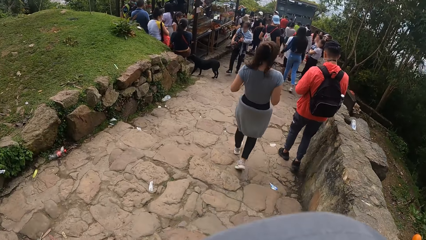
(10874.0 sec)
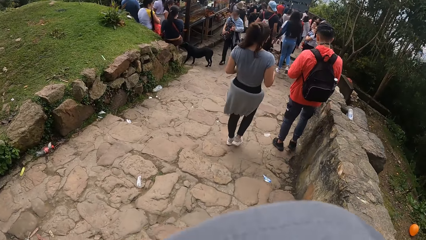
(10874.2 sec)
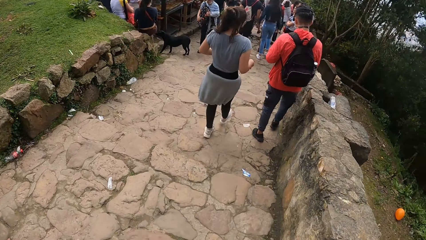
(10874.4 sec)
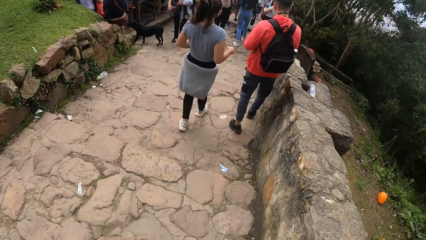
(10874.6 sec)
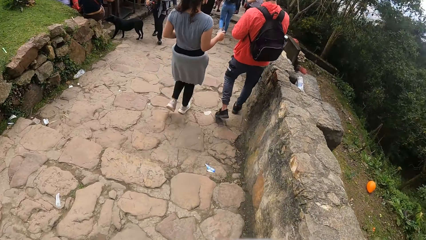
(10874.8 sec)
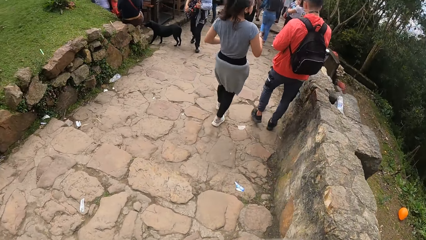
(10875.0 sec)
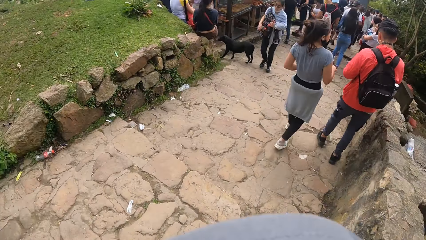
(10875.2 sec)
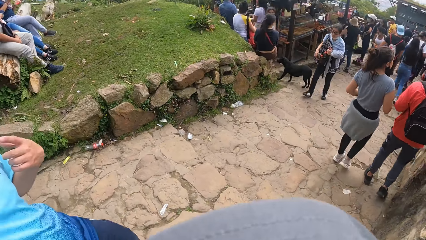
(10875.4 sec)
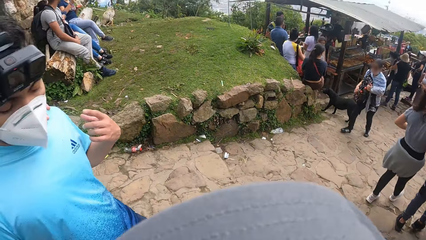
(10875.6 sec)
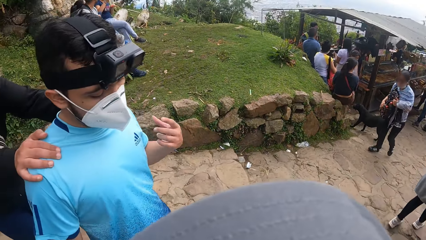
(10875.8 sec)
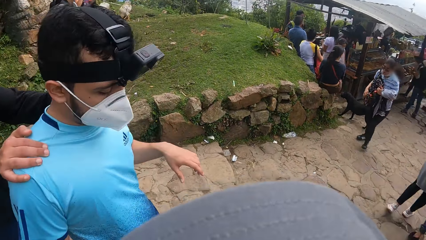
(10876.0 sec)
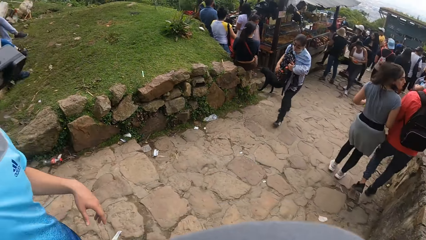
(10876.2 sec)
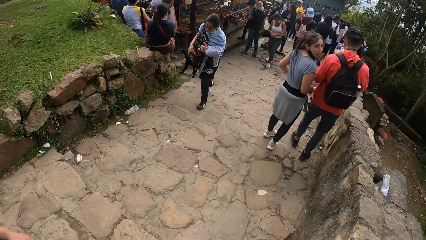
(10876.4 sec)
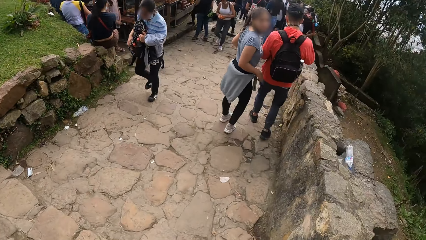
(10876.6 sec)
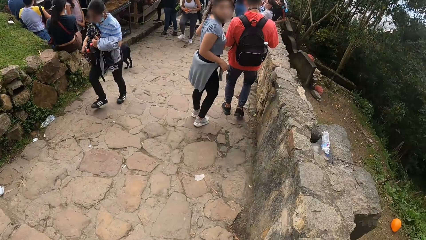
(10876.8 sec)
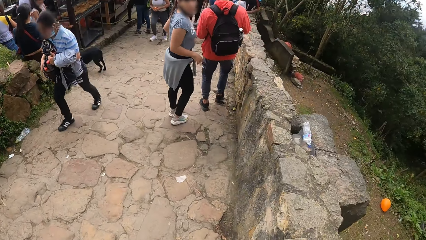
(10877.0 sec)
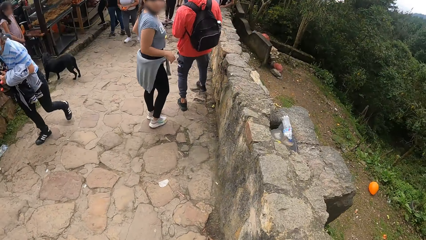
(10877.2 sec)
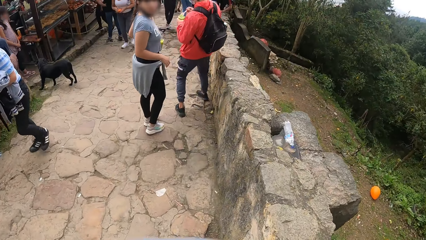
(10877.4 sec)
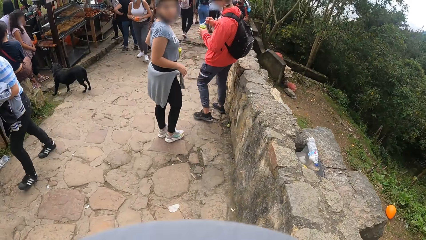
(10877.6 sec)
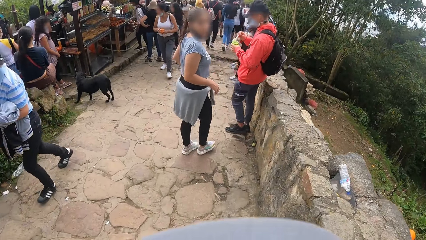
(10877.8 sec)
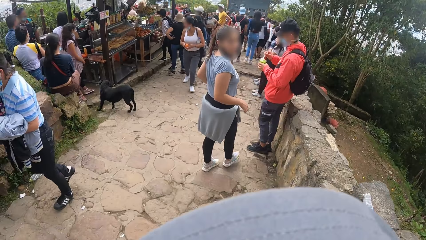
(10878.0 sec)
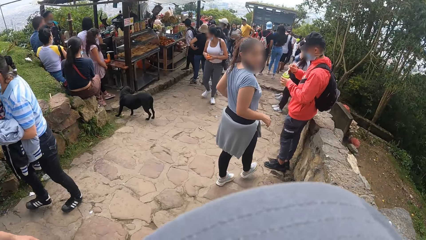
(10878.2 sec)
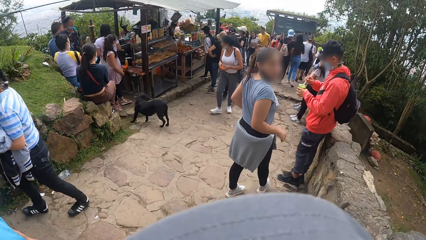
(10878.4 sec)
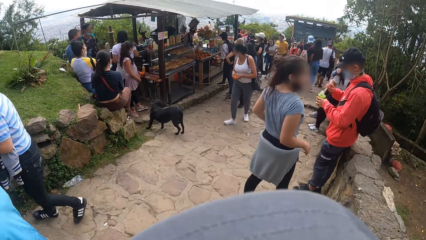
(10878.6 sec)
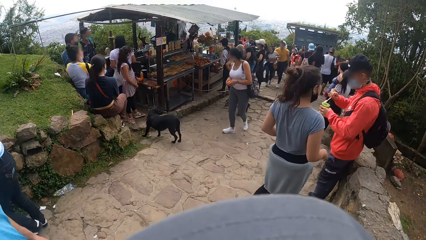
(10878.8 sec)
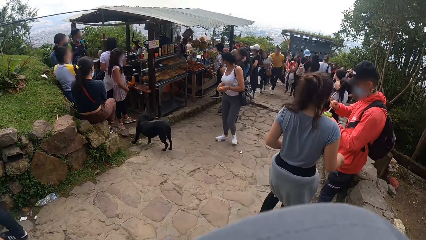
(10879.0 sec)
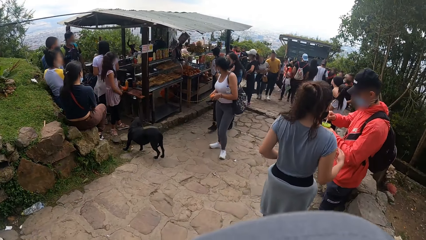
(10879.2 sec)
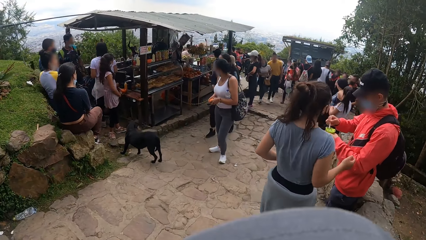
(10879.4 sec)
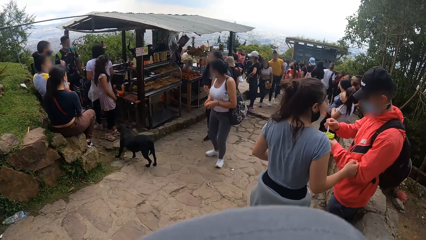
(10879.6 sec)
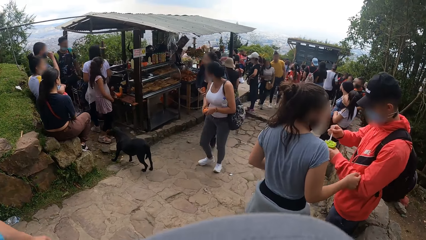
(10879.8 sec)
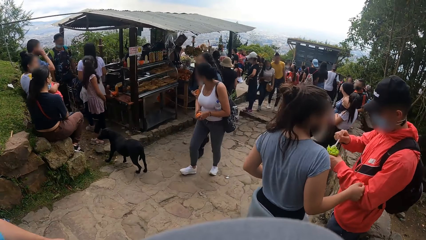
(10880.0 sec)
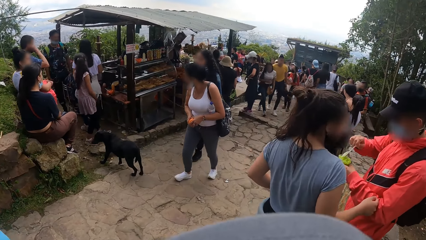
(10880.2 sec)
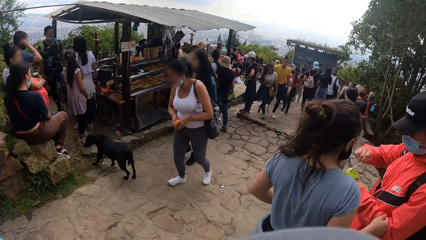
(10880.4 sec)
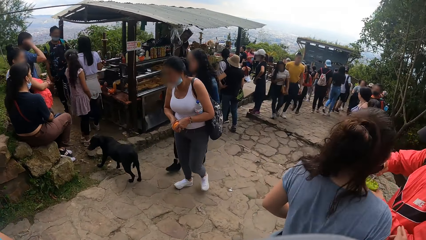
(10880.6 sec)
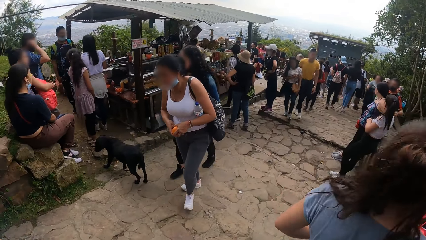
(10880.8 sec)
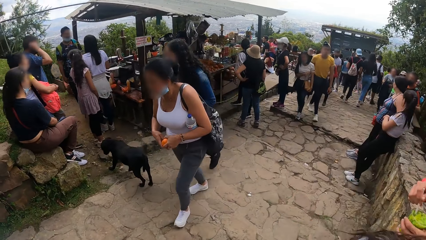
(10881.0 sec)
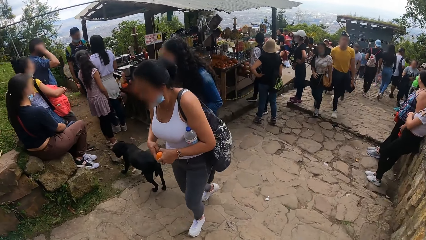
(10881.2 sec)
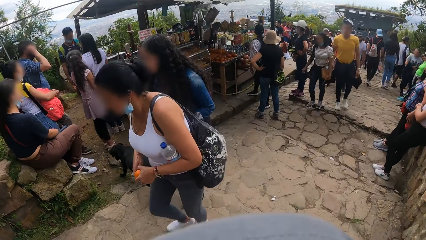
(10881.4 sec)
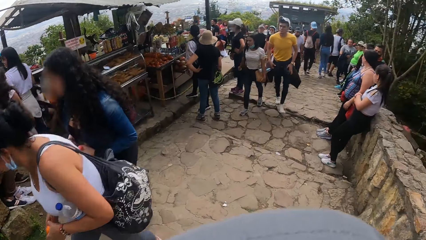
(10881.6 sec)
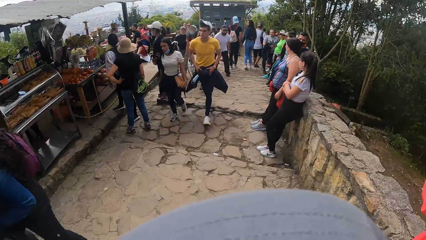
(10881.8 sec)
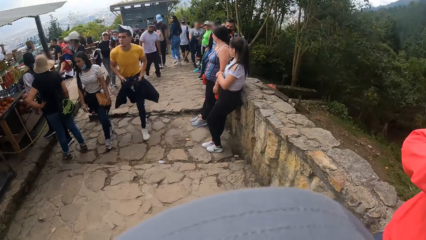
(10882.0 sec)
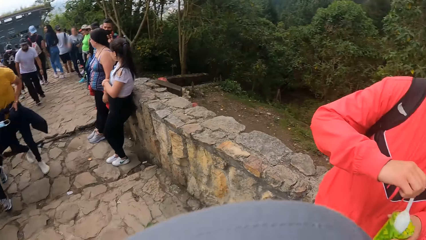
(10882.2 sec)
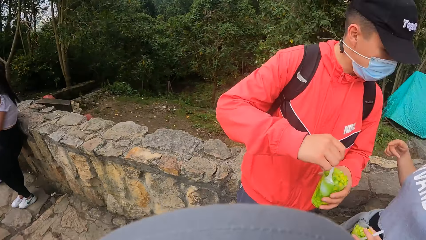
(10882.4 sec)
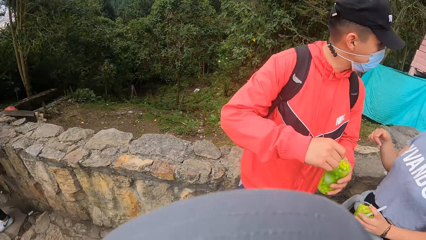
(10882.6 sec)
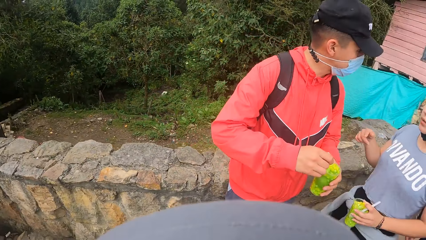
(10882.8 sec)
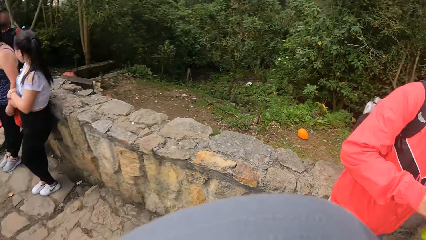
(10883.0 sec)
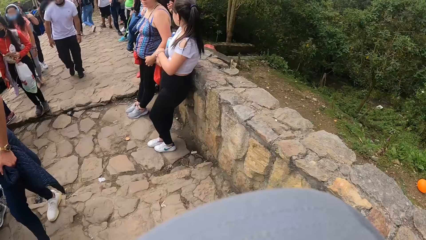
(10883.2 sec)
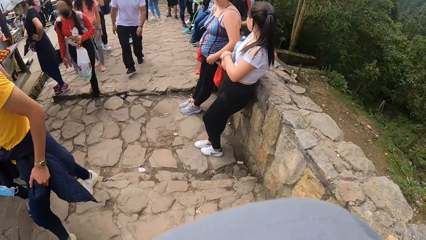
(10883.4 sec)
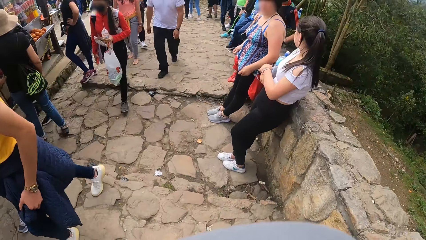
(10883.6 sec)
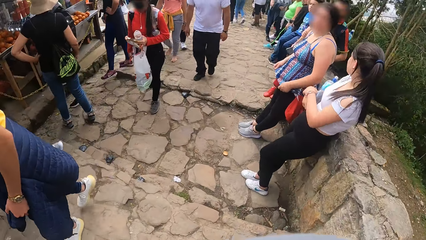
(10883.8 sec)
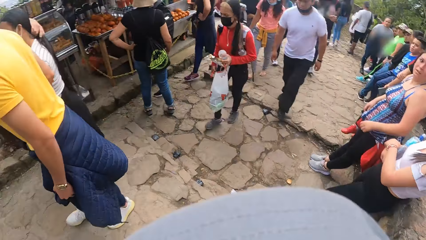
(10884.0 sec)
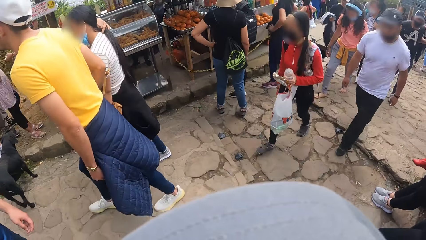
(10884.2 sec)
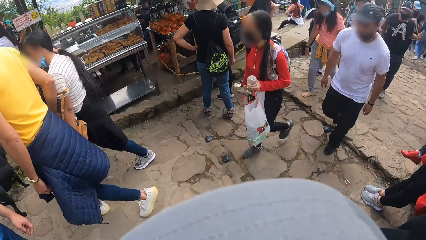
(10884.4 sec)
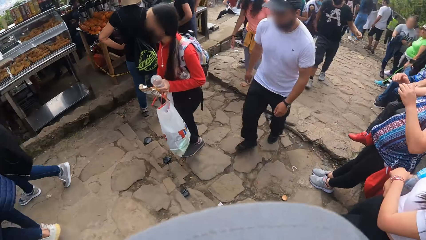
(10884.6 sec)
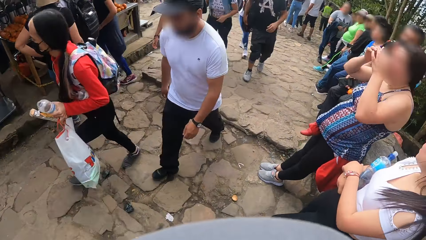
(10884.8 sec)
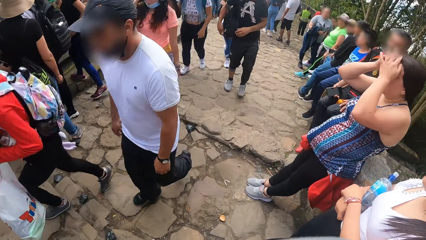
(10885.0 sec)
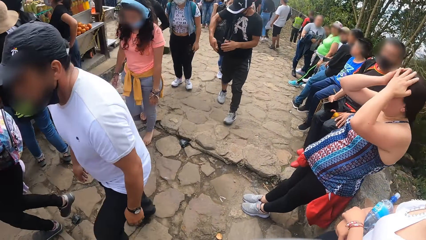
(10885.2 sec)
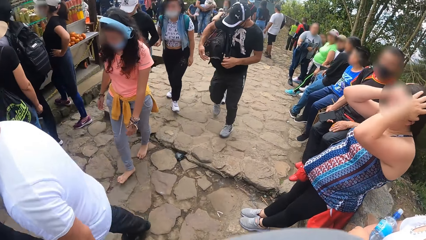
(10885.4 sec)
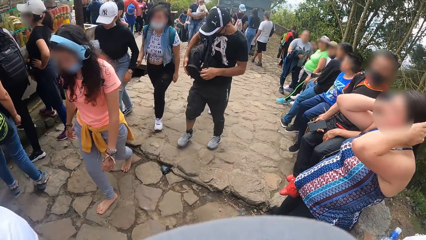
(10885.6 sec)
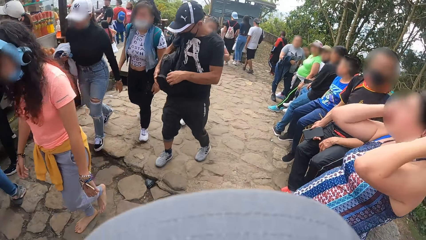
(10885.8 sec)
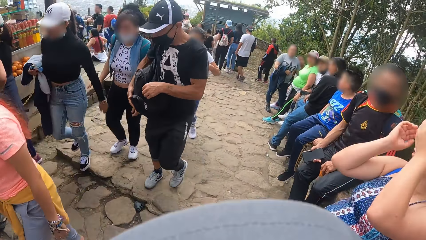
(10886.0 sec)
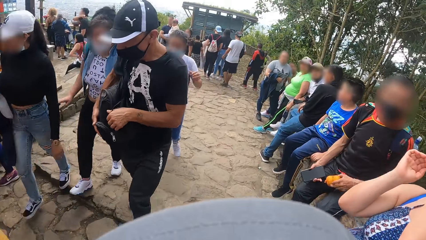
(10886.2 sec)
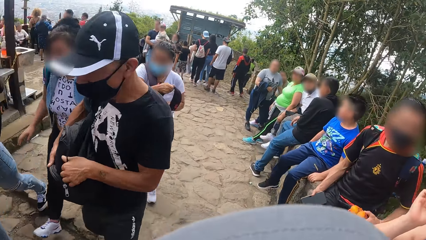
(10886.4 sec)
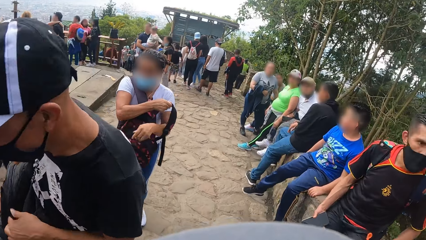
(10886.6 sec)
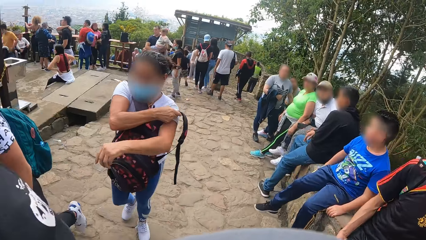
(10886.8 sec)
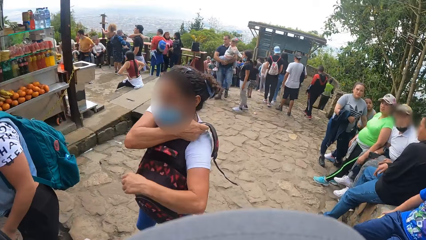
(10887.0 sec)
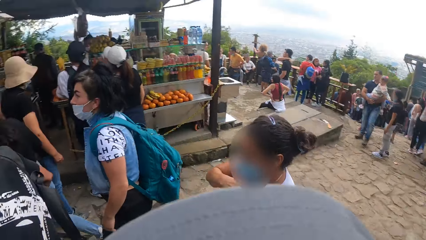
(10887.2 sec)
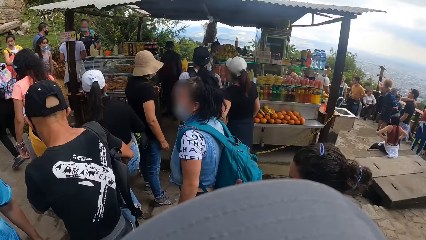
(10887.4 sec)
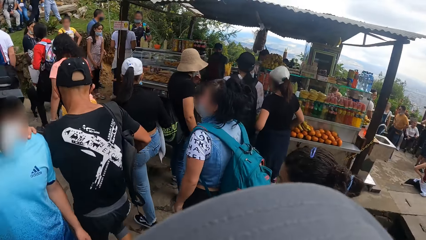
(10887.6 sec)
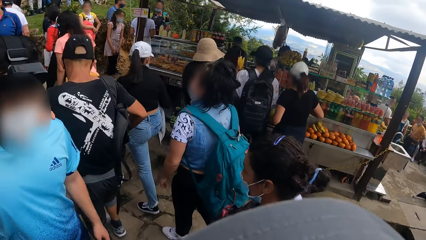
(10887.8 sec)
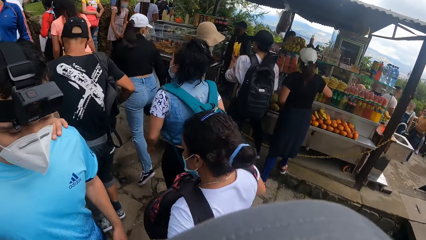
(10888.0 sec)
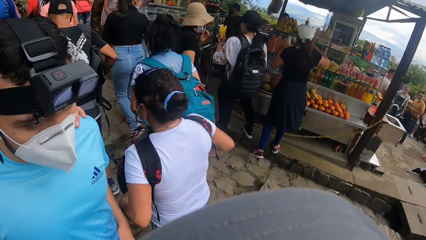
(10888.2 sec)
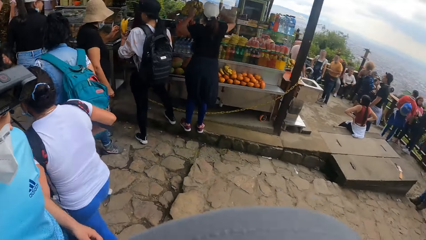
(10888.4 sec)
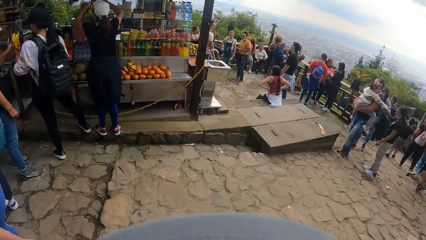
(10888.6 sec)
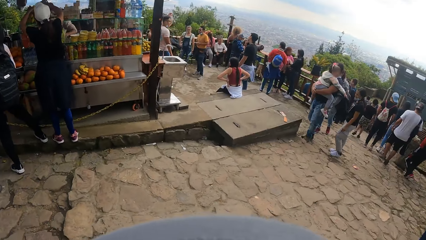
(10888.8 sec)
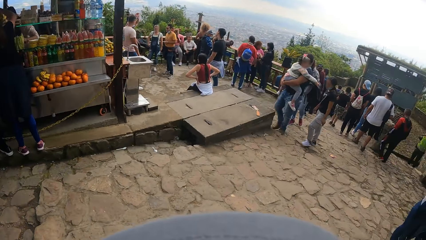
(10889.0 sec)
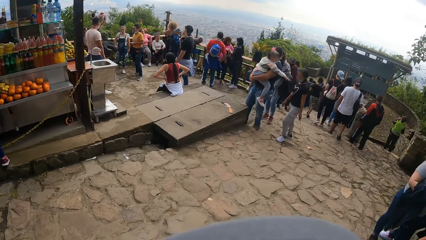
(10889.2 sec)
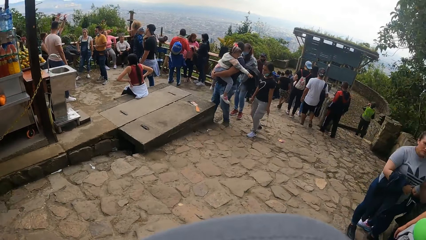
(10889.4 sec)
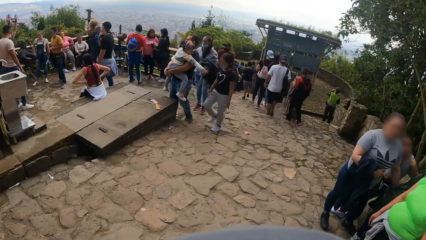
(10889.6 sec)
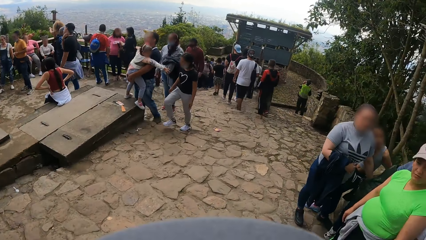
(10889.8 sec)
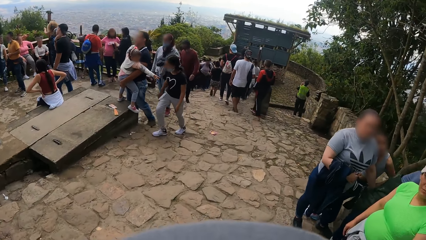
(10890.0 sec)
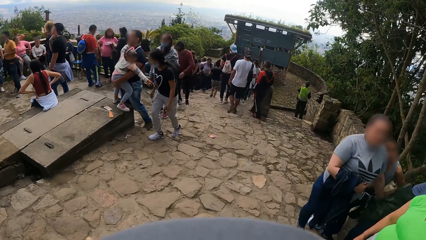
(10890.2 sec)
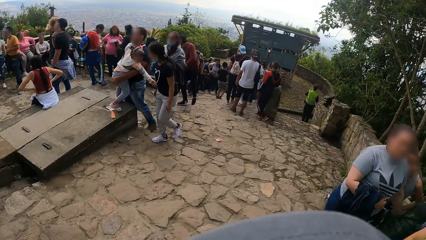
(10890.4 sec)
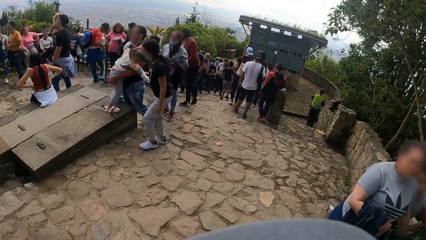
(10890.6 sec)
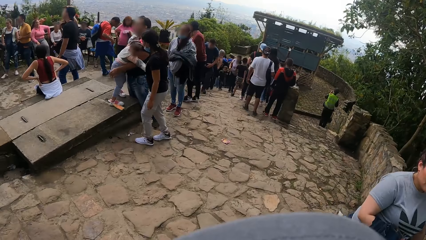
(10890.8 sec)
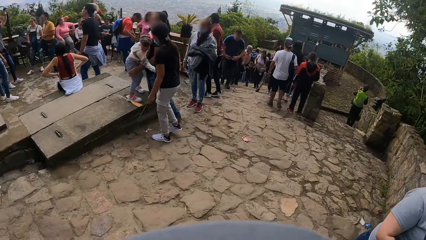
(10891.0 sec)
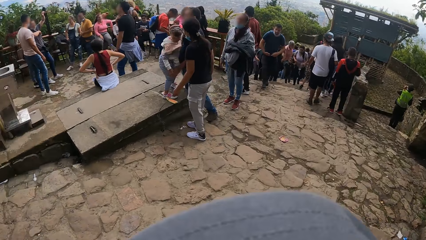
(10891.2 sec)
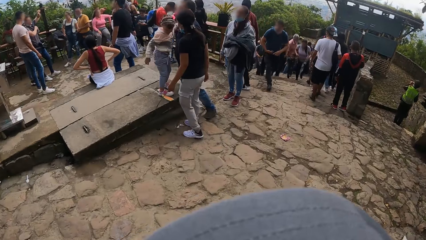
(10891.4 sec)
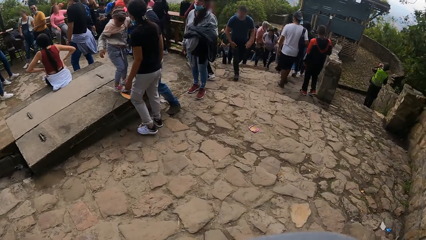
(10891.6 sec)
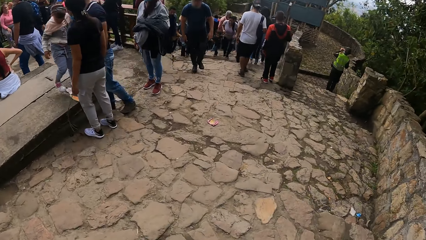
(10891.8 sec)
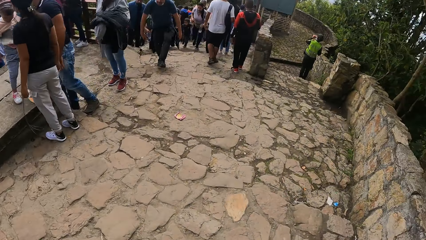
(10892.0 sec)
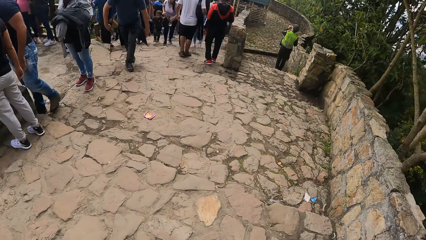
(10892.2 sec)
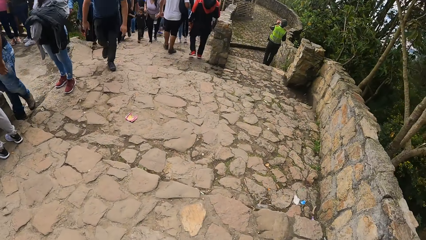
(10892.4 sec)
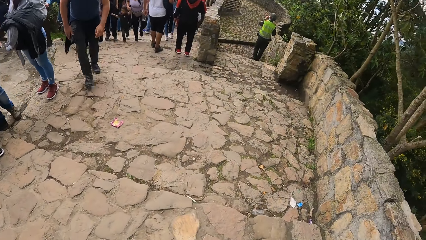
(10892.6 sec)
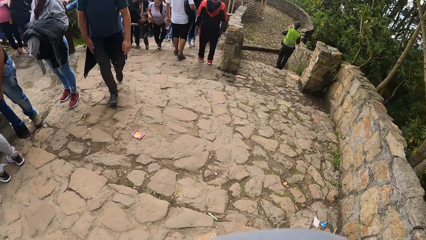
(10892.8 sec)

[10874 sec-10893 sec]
A man holds the shoulders of another man with both hands. The camera wearer looks at the other man. They look at the other man again.
